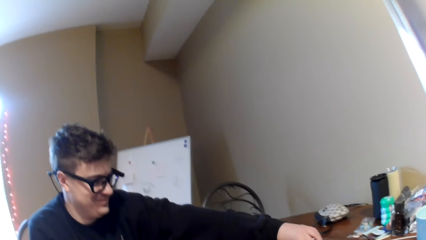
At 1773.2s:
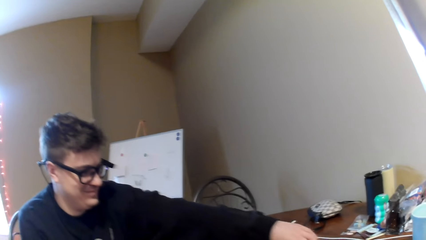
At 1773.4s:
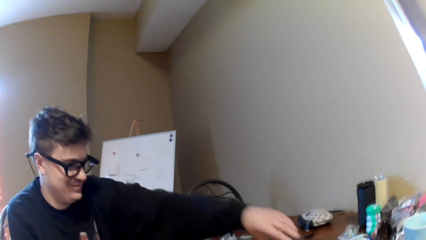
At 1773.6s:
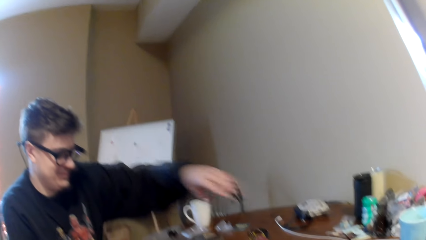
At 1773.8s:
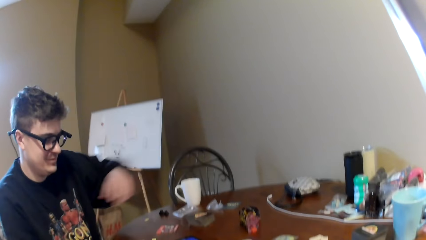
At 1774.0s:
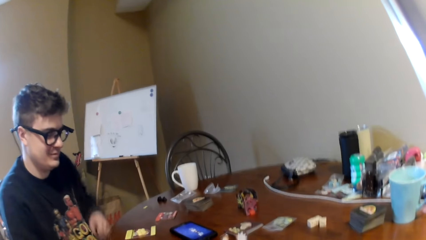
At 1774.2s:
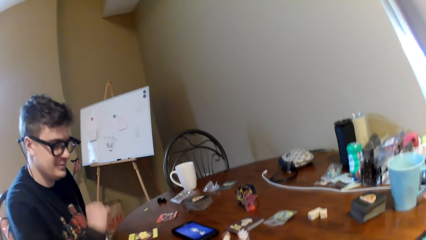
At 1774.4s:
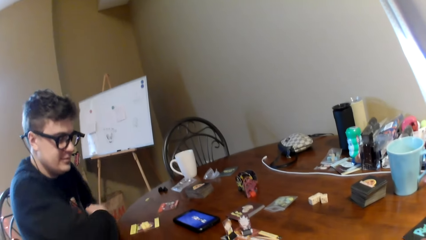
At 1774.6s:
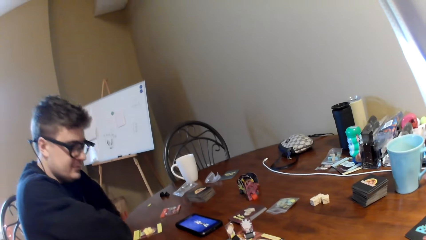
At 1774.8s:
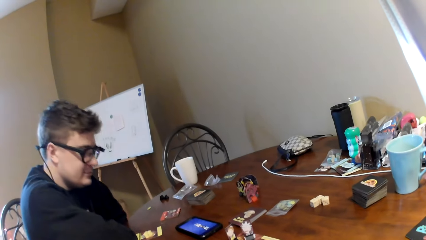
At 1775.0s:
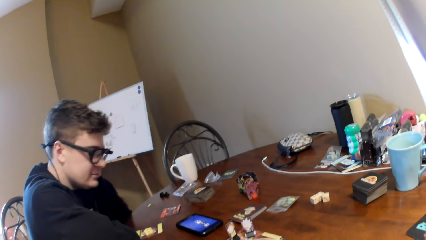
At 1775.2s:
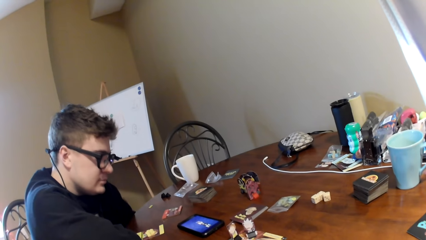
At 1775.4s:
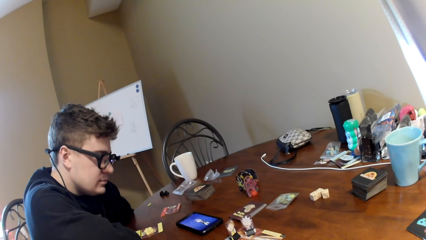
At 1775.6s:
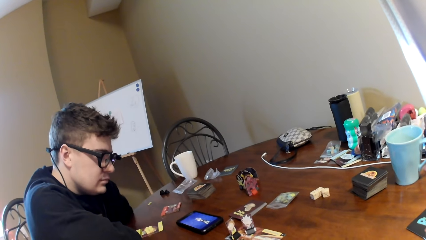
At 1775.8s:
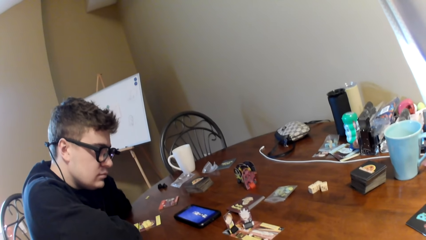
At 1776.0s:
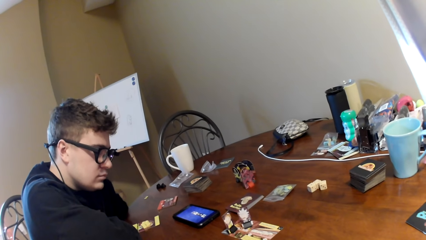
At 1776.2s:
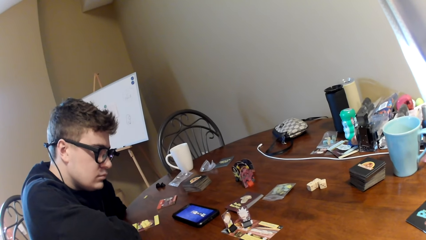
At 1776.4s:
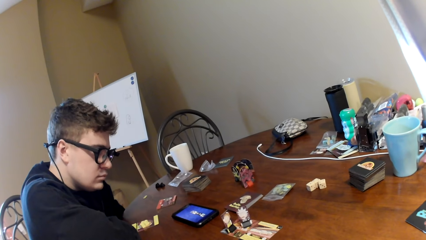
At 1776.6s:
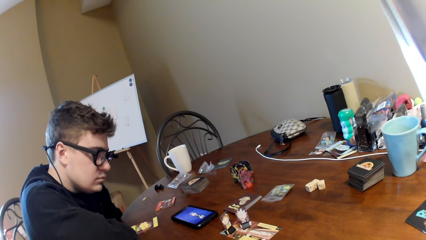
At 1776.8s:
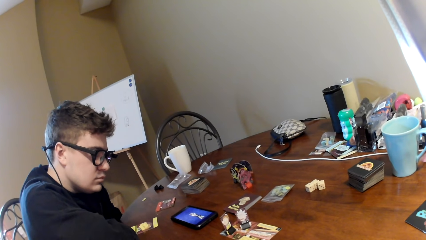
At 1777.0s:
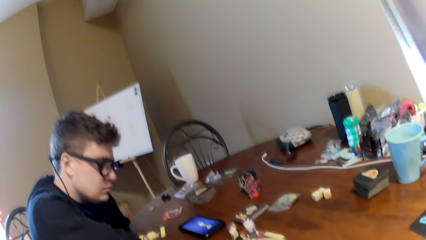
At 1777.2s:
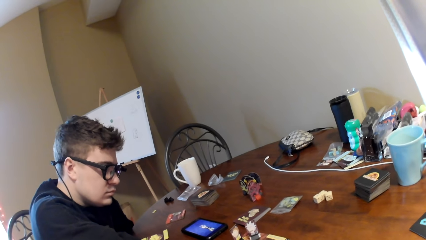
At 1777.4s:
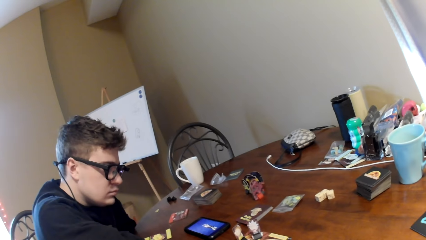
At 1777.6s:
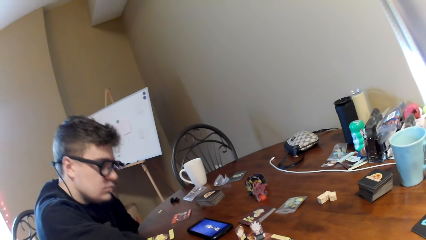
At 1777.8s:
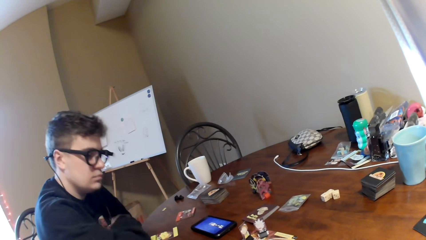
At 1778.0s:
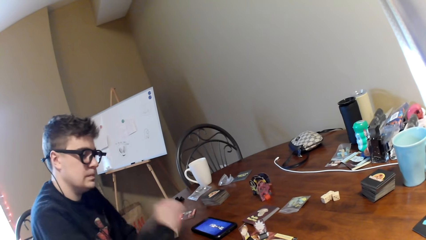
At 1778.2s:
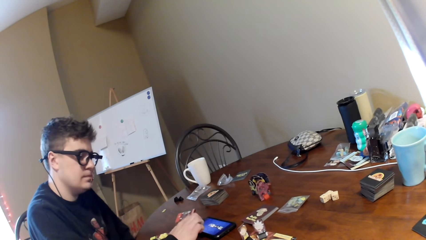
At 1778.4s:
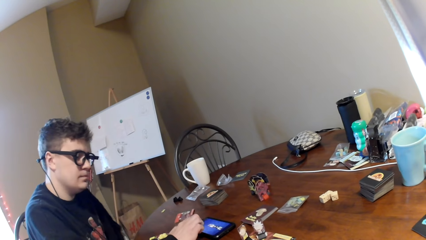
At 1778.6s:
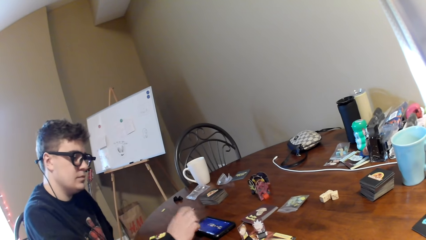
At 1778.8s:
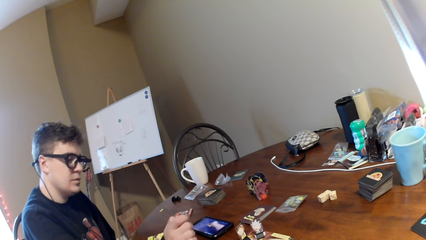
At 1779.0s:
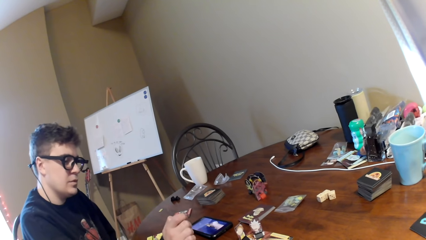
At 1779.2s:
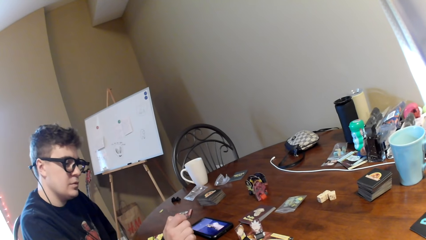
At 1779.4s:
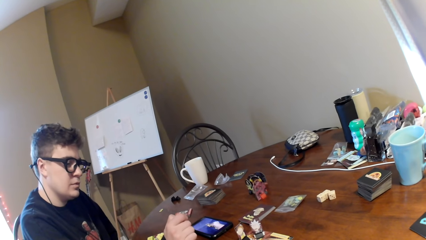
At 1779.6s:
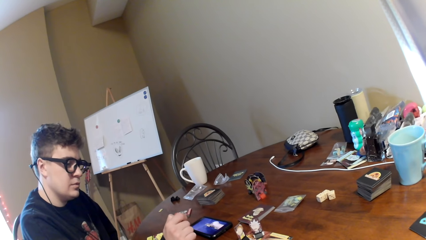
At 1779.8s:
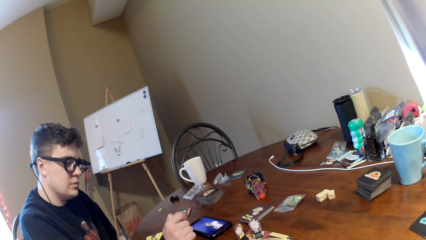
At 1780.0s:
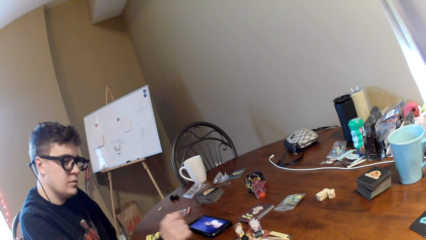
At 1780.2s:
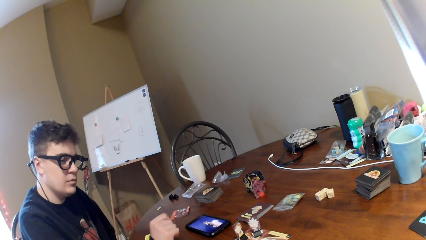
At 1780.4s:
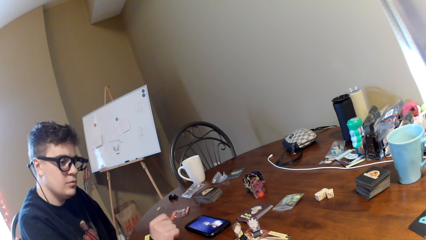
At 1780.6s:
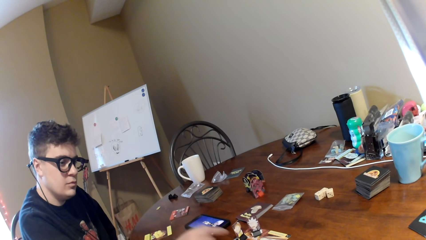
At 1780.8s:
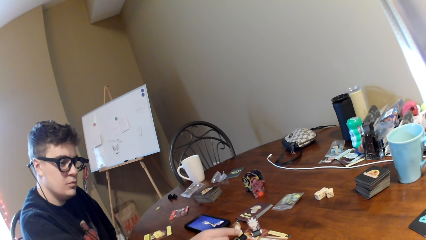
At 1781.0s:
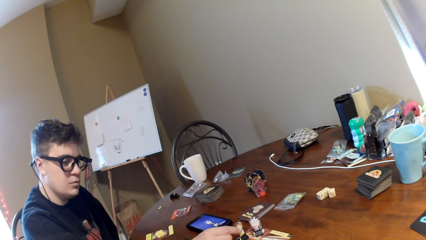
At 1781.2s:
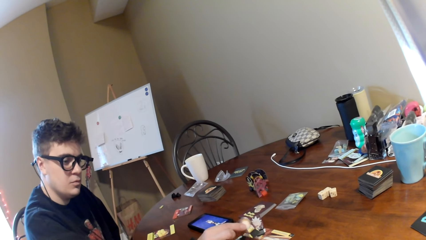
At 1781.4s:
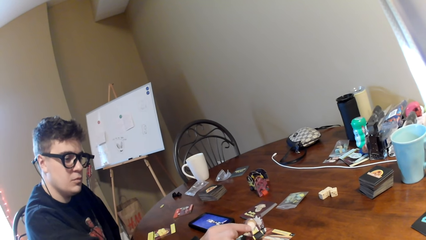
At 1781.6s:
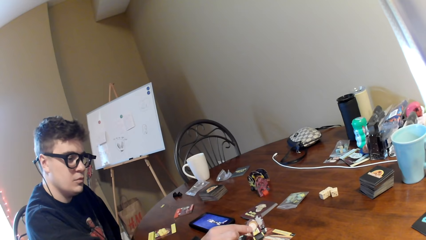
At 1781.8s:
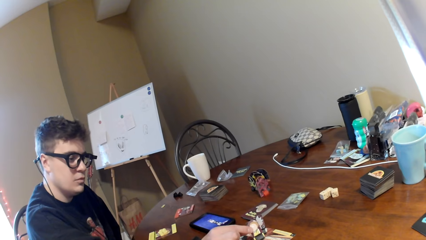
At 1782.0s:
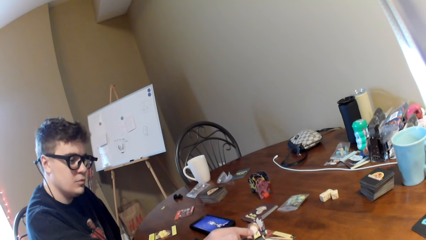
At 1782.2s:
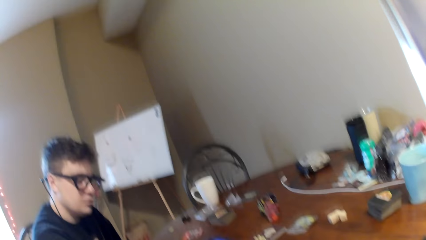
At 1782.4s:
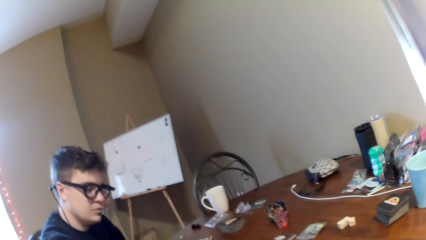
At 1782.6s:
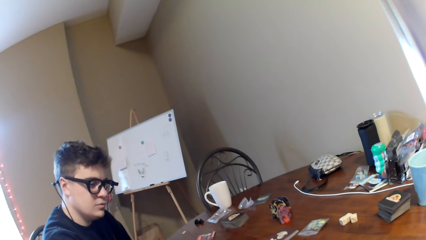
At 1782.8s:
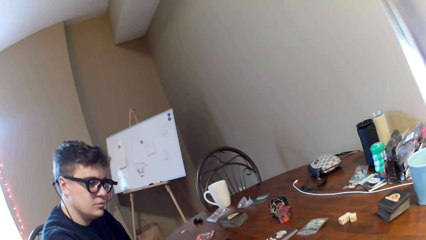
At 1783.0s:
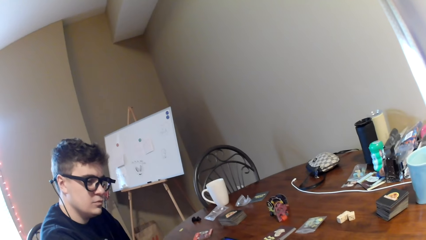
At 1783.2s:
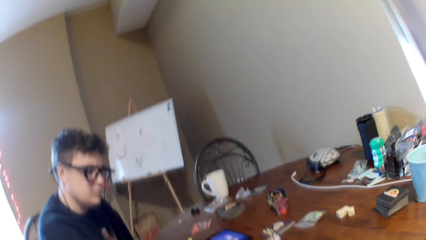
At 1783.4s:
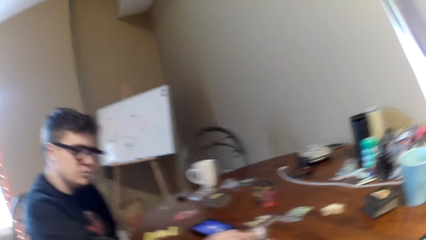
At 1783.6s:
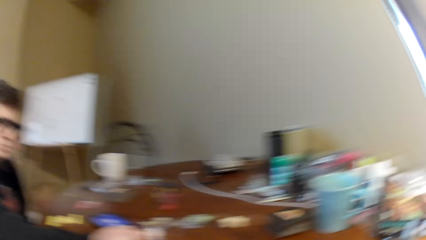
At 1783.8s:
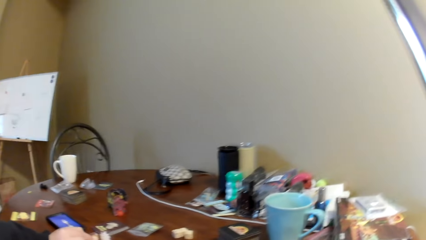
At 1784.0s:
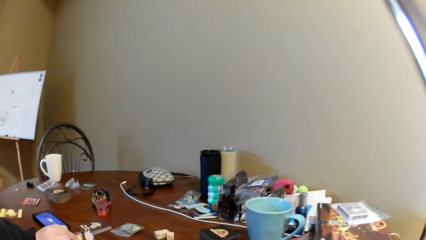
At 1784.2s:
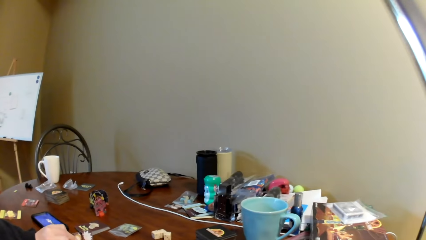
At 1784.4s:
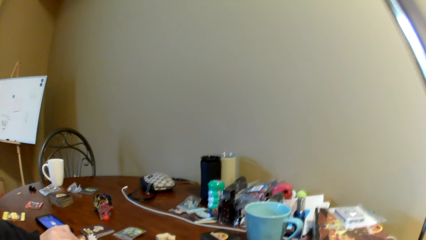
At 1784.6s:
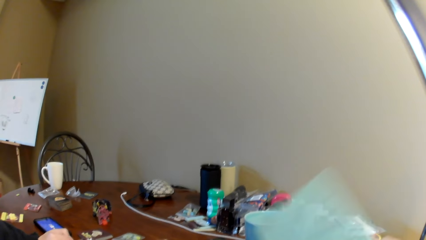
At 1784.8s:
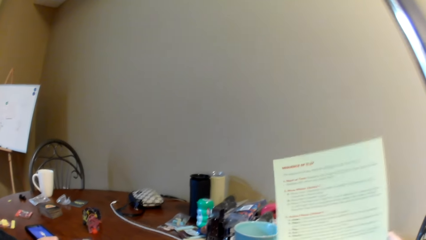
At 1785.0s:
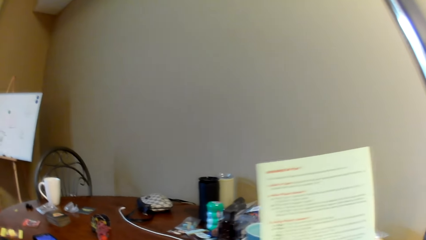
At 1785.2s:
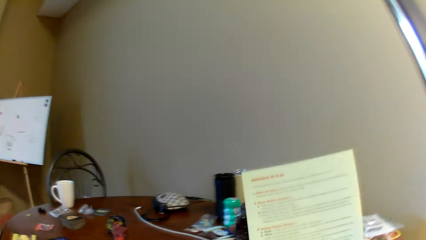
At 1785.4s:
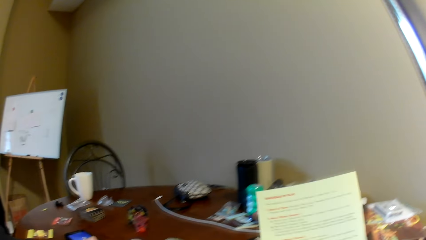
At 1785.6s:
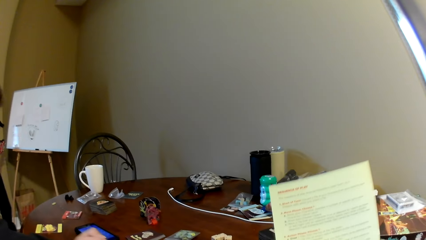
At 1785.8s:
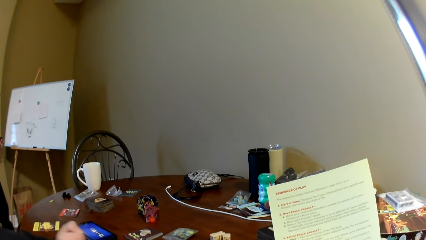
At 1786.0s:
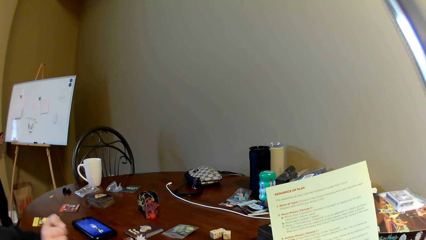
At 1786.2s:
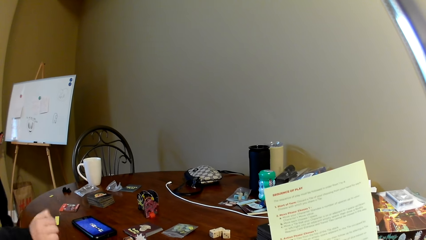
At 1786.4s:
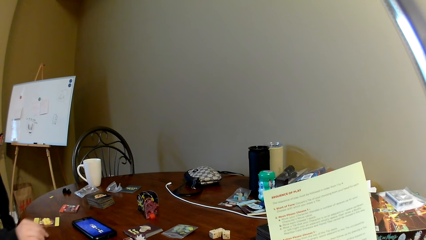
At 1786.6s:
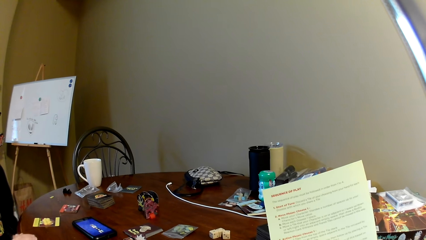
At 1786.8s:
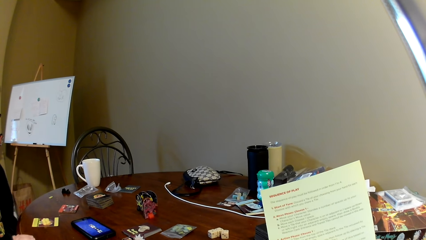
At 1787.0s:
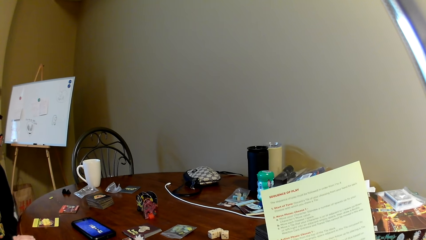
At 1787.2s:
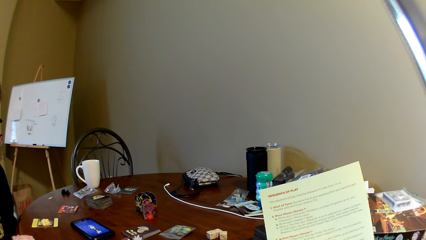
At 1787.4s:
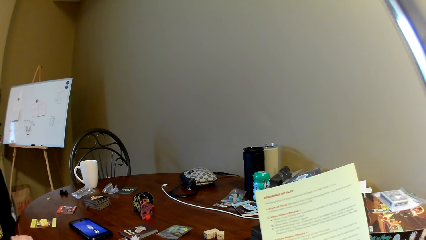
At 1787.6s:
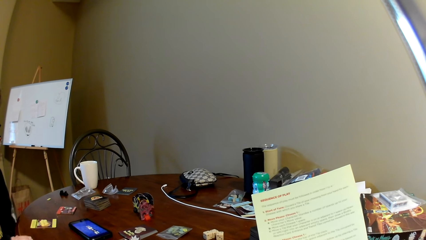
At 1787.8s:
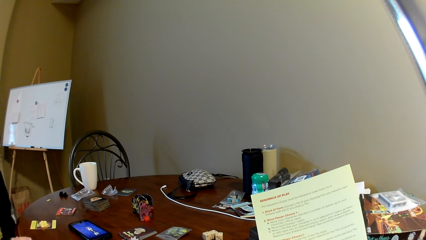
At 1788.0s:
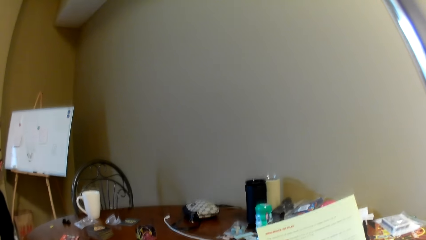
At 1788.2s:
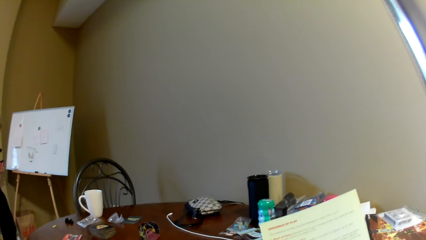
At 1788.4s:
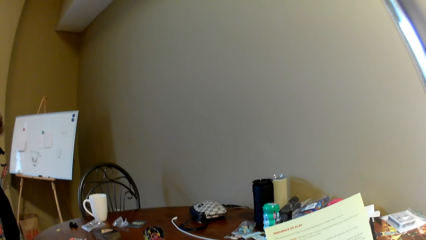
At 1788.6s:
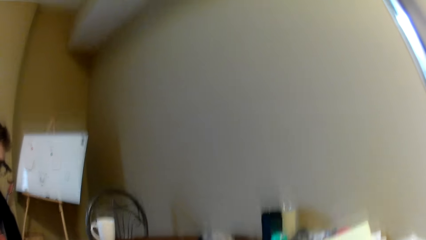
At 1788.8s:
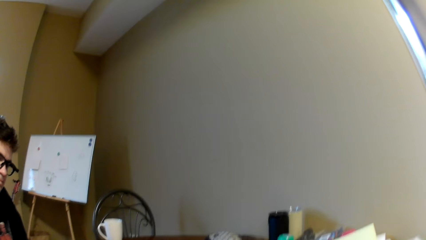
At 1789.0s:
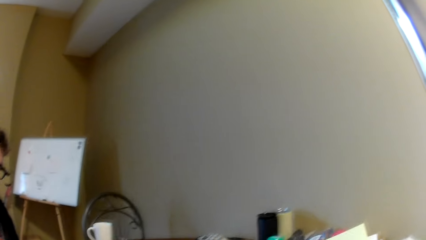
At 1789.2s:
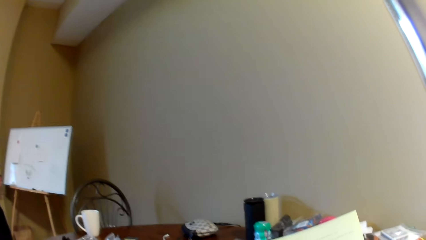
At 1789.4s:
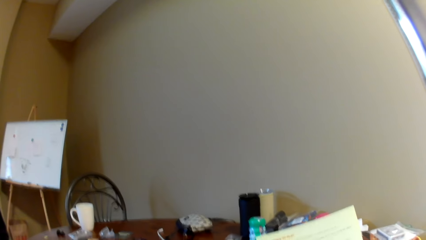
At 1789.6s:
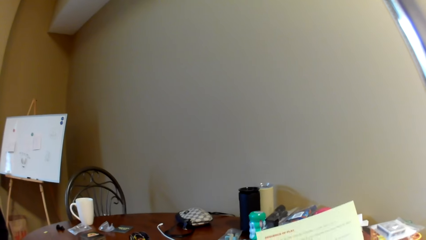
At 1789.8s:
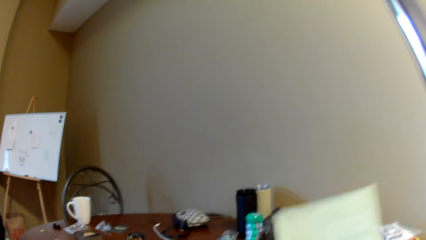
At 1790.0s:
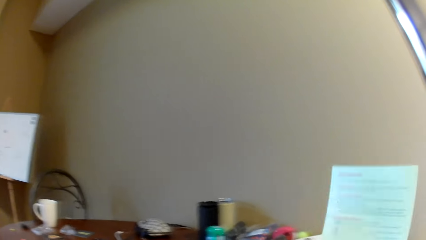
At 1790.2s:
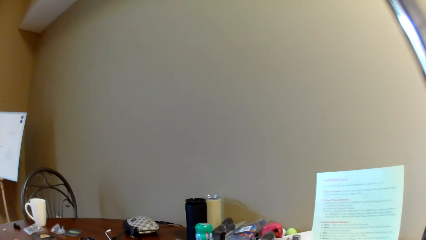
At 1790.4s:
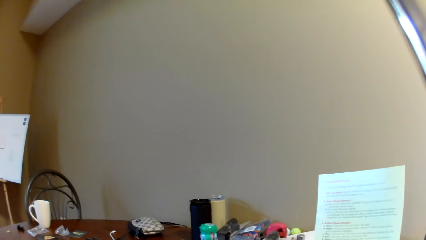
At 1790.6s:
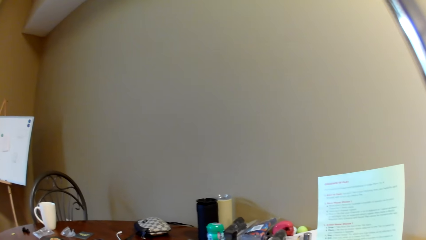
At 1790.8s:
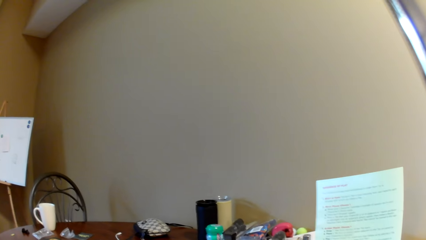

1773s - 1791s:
A man moves his hand on the table, places the paper on the table, and watches a video on the phone. The man operates the phone, touches the phone, looks at the phone, moves the piece, and touches the playing cards. The camera wearer looks around. The man looks at the items on the table. The camera wearer lifts a paper. They read the paper and look around.
